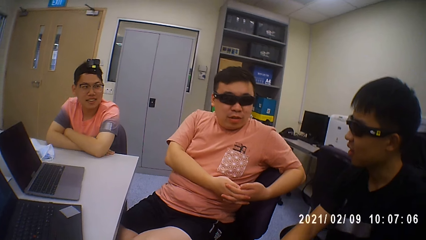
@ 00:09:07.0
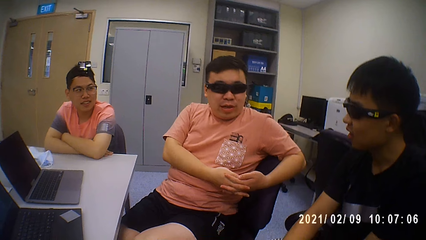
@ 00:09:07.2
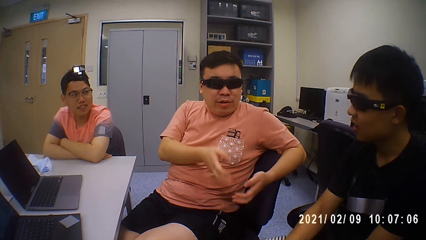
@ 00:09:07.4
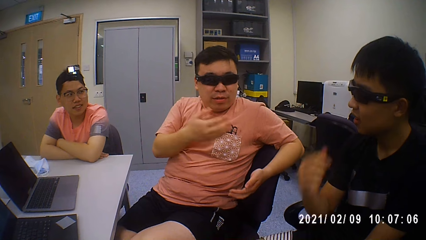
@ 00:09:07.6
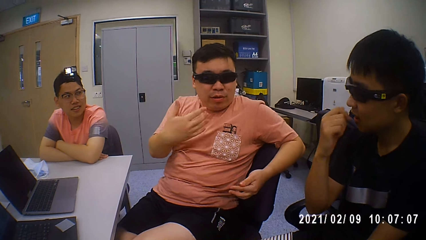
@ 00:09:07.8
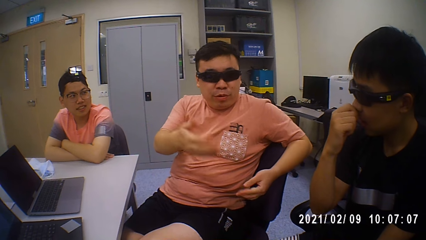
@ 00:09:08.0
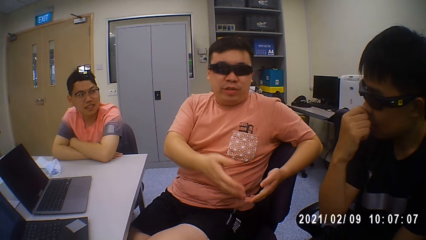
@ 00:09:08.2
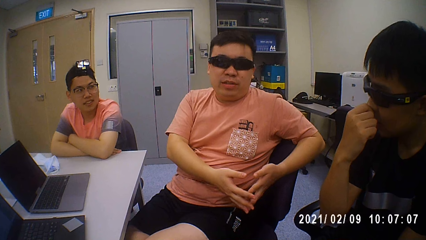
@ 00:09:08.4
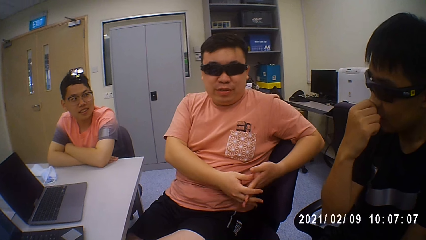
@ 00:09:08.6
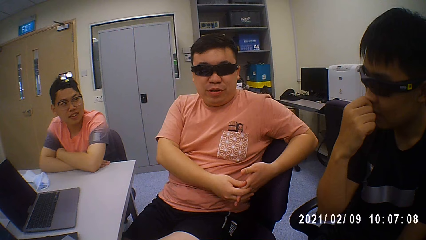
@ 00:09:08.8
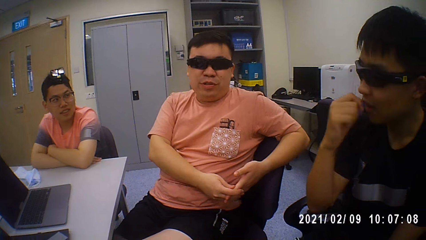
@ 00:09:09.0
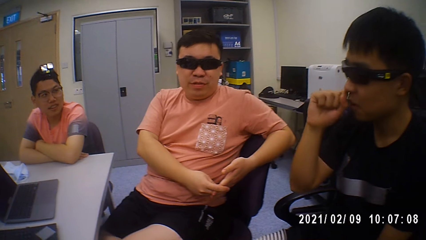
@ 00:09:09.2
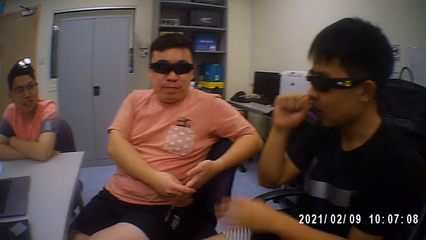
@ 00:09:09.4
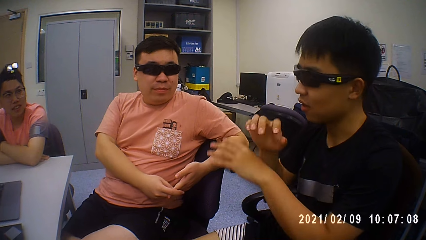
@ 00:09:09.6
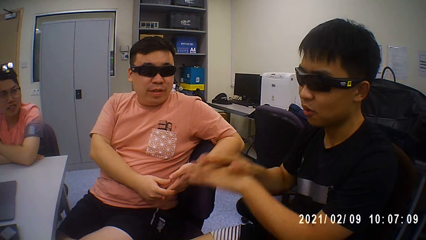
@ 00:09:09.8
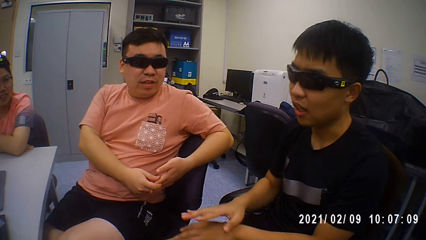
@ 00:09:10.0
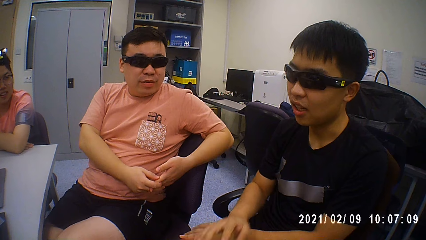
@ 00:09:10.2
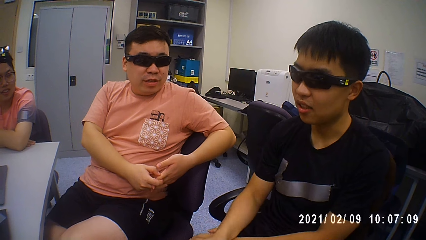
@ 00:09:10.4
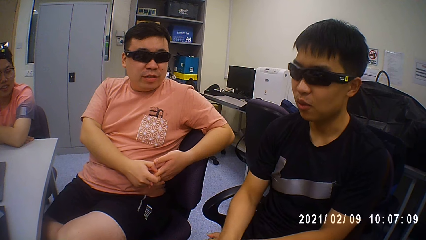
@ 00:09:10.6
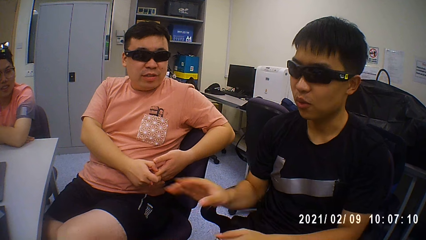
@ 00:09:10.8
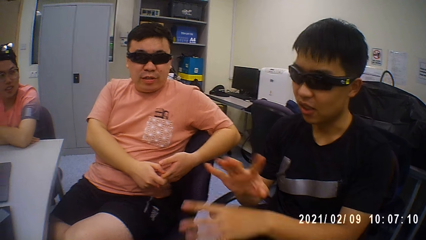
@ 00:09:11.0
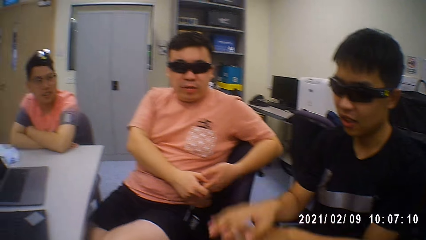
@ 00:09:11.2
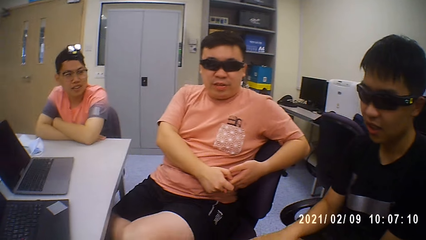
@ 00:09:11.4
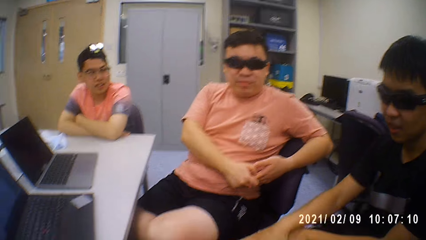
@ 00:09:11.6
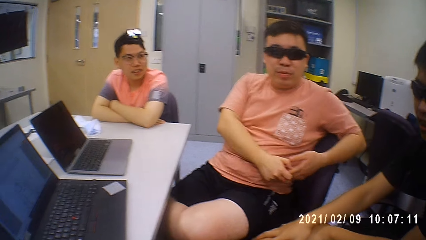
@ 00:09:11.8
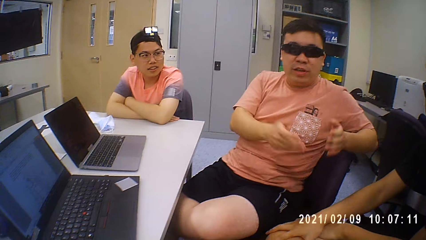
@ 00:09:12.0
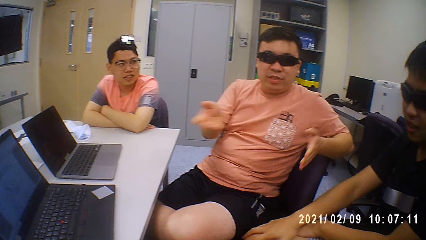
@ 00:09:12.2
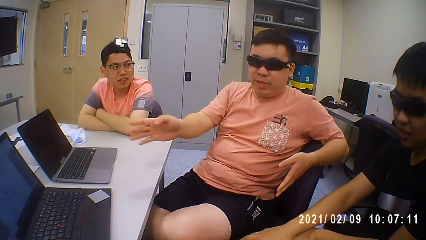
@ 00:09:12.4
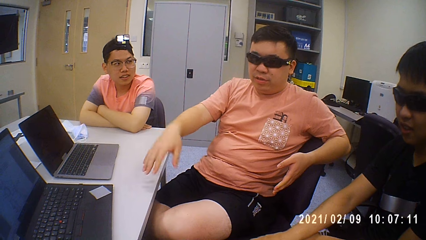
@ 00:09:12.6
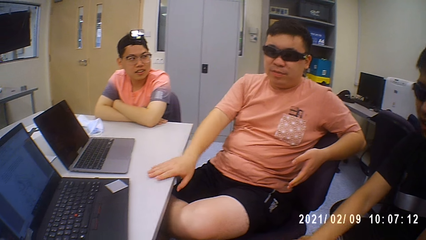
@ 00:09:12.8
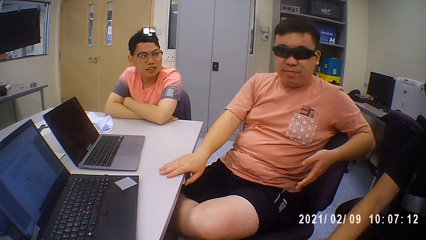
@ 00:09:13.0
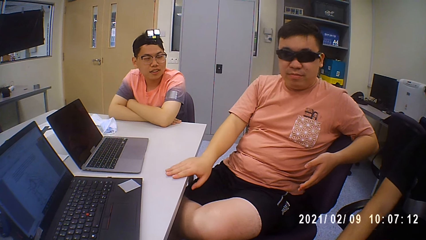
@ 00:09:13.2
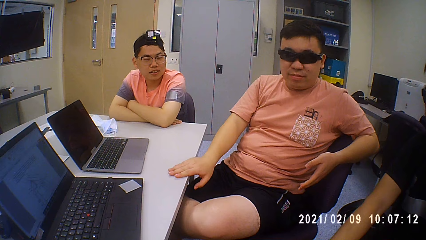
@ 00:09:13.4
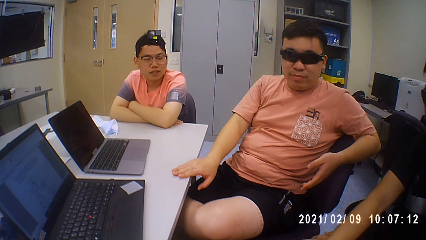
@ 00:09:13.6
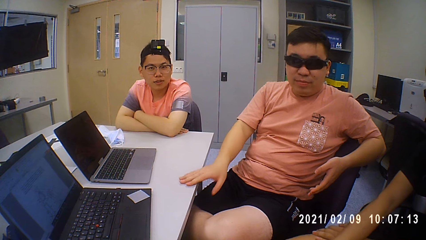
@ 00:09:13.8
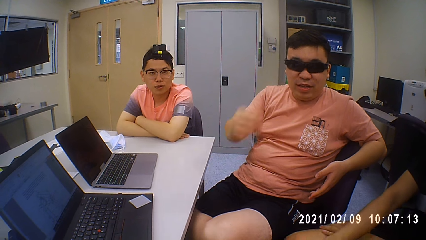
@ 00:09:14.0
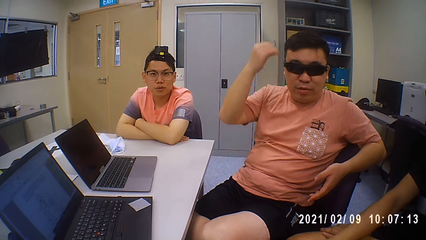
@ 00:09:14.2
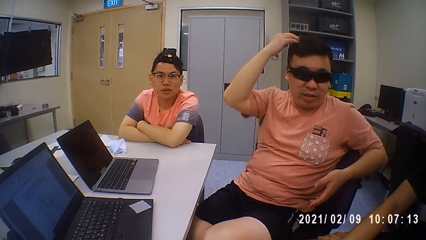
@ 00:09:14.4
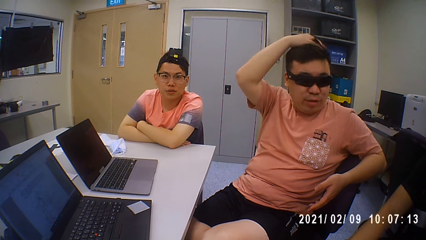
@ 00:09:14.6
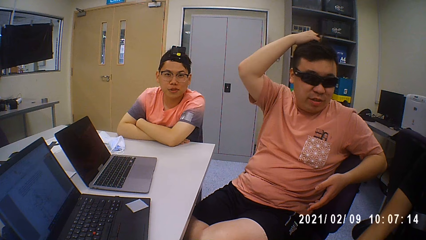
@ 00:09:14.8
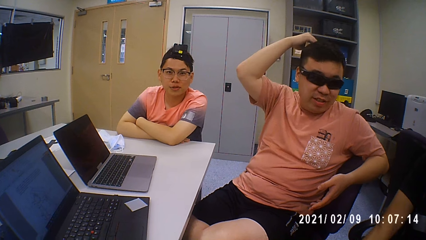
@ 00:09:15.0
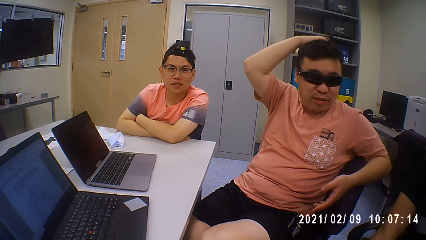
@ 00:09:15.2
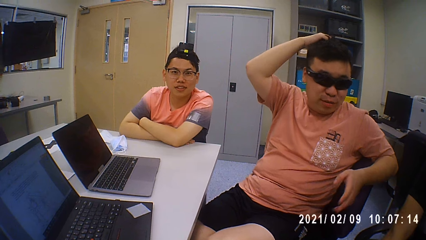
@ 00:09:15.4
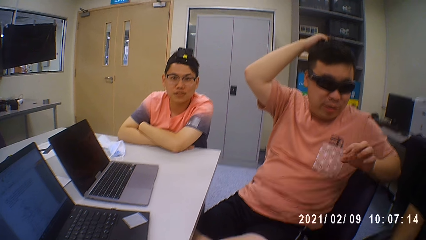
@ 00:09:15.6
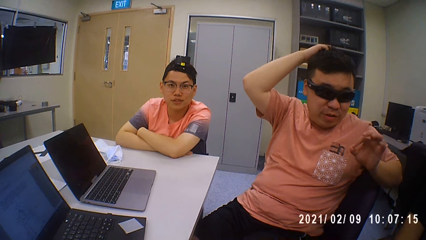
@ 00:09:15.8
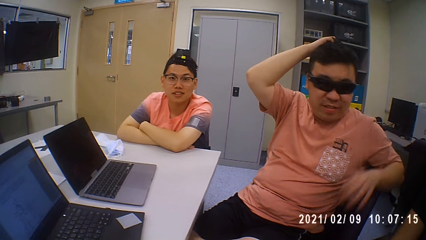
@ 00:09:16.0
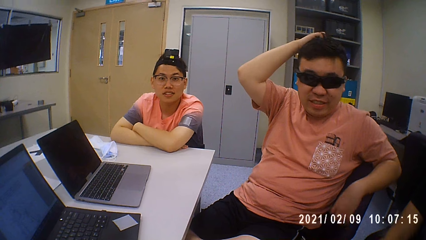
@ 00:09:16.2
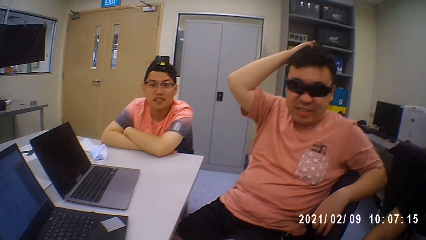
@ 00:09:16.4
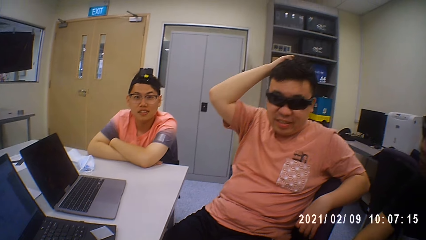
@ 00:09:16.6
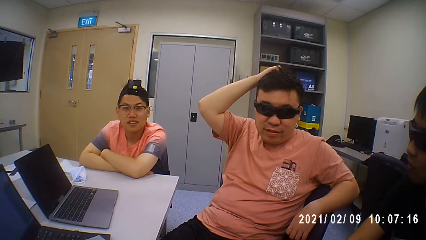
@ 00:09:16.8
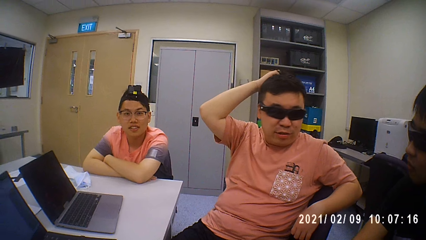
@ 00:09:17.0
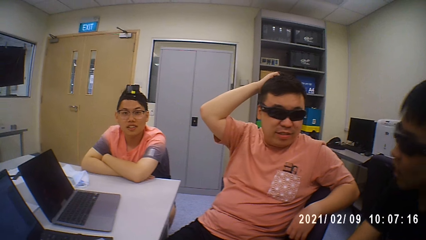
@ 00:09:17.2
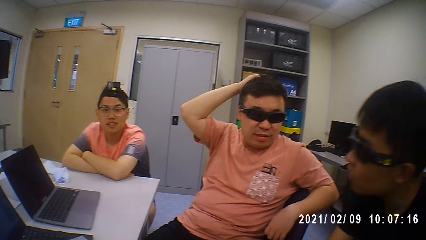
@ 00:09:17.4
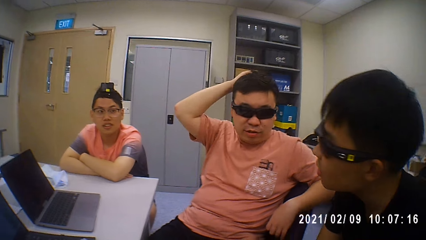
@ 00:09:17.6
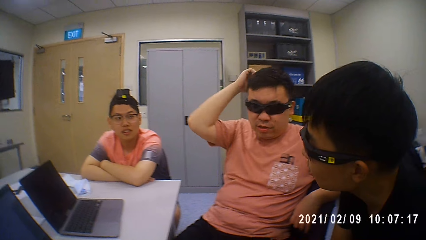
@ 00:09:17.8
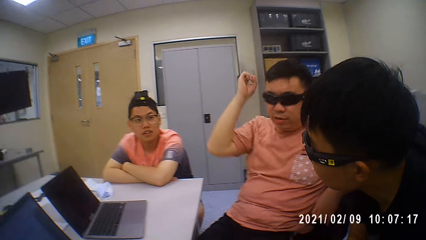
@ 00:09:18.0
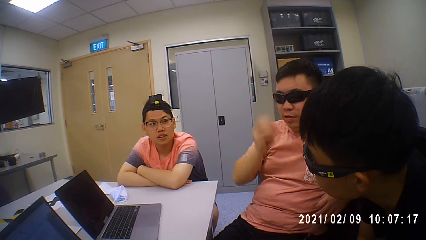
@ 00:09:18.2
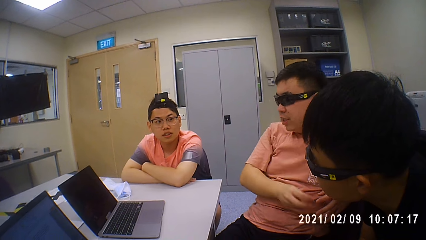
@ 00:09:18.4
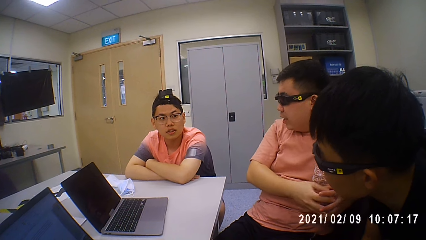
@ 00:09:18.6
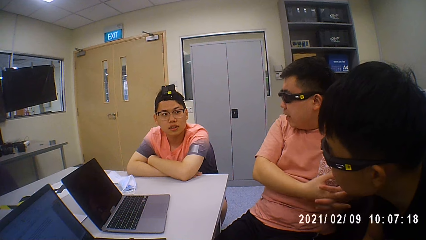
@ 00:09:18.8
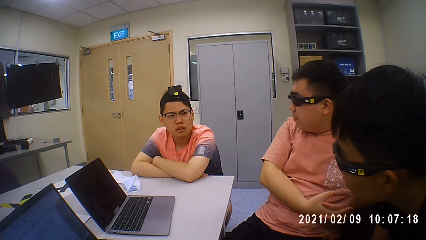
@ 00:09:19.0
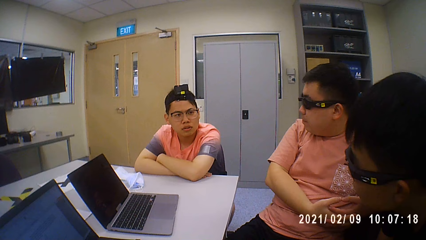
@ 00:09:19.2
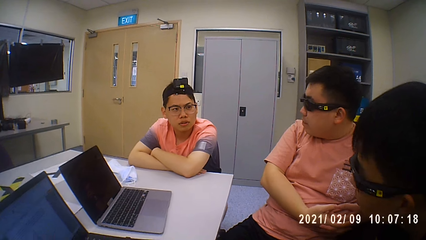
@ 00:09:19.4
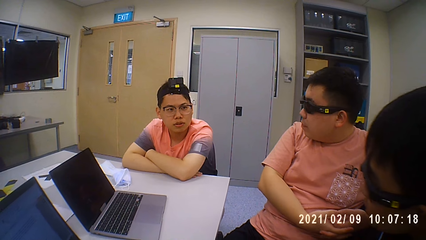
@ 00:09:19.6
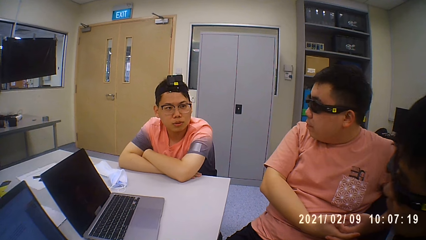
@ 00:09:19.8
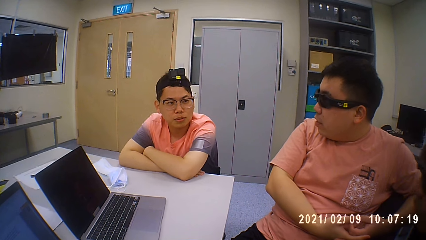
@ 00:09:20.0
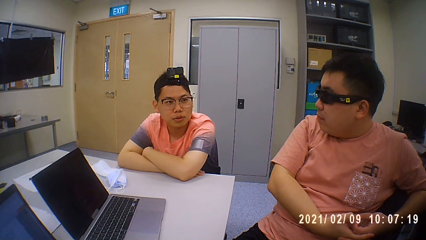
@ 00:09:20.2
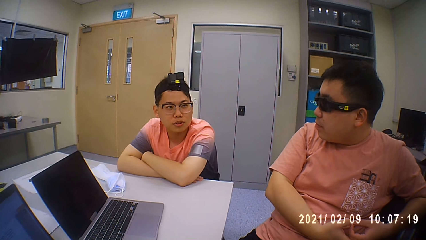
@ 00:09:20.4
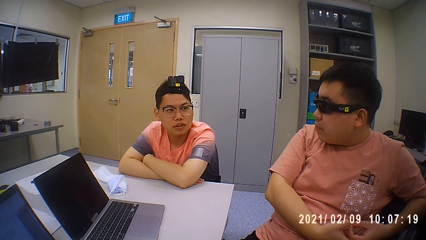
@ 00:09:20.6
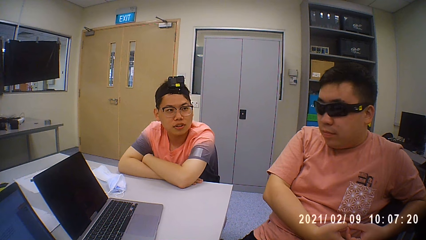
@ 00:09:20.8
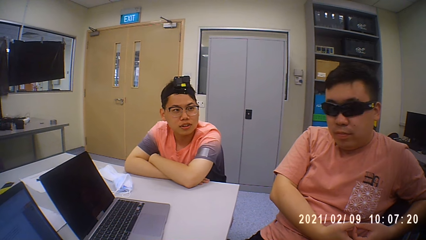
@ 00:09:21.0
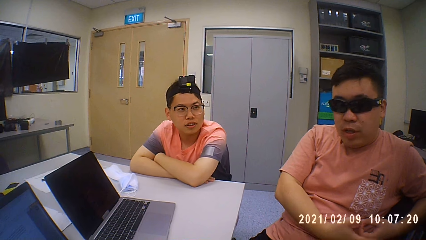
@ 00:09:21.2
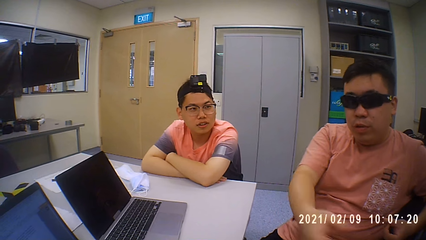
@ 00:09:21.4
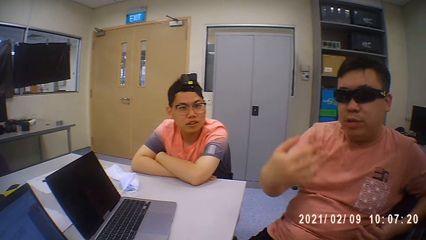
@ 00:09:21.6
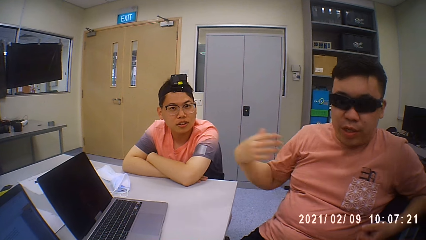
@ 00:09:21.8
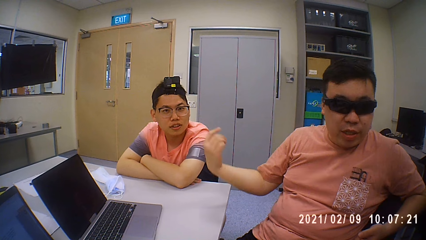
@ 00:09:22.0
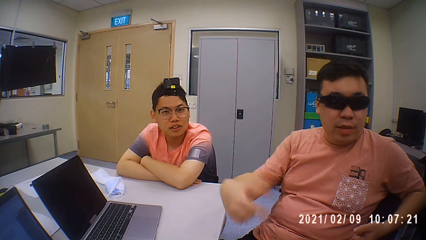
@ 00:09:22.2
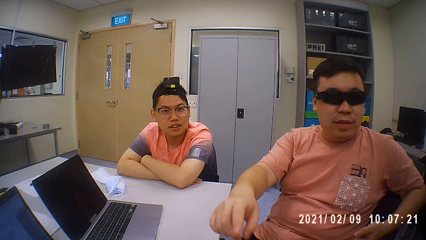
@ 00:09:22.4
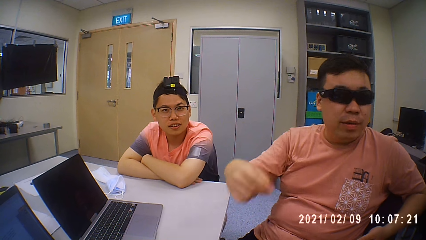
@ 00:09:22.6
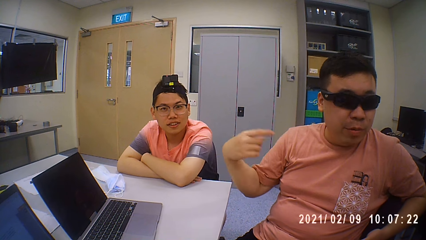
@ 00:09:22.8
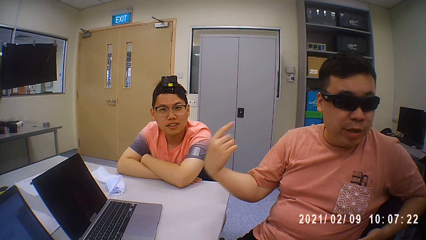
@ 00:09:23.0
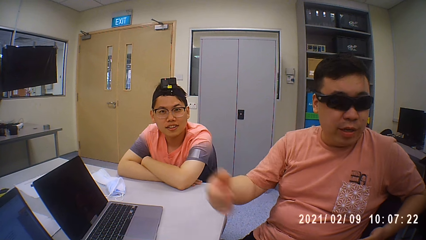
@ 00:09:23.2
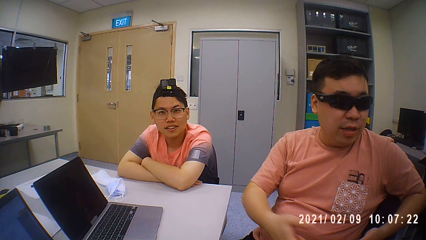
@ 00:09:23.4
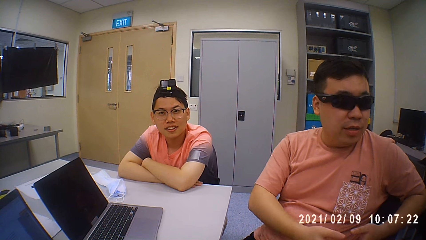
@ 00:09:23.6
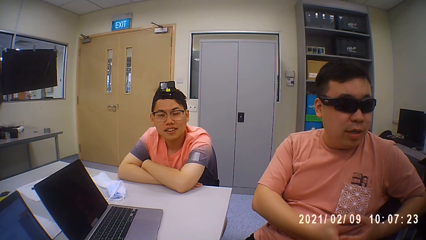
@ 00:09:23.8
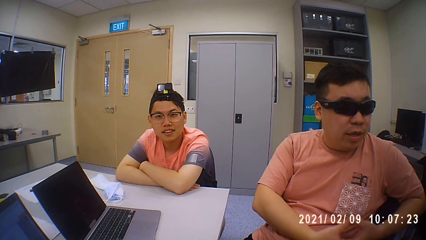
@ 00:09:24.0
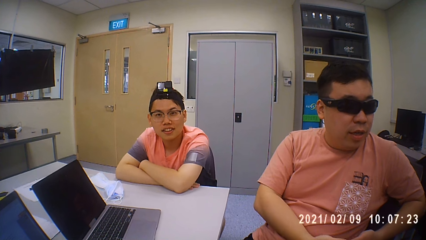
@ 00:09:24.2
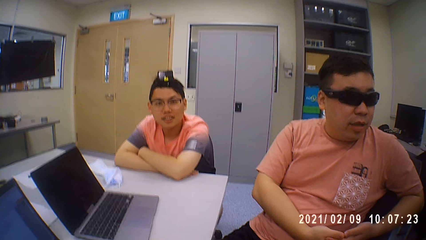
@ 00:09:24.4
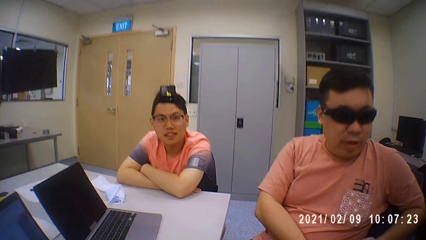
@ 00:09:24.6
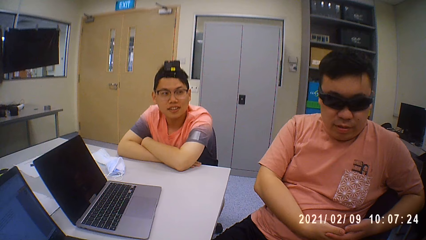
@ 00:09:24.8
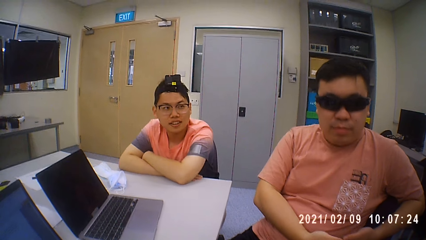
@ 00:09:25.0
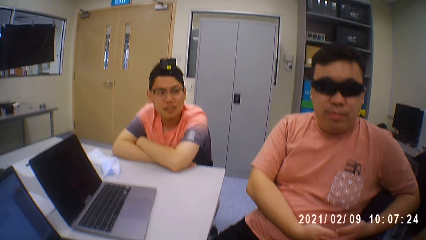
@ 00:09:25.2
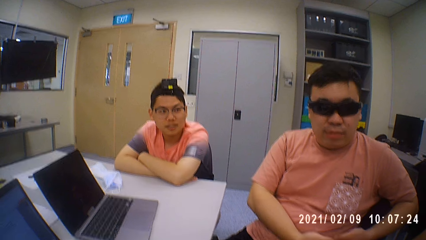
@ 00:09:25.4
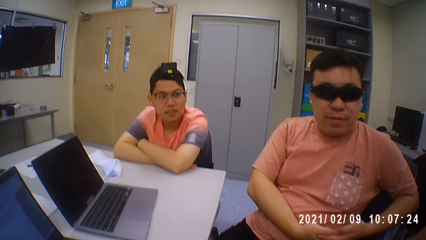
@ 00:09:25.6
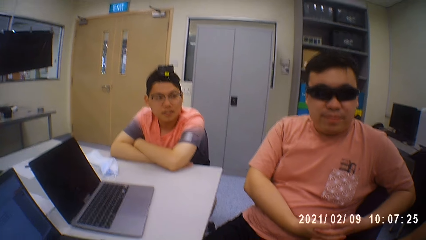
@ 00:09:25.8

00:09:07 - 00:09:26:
A person talks to another person. A man touches his nose with his right hand. The second person talks to a third person and the first person. The camera wearer puts the left hand on the head. The second person stares in the room. The camera wearer moves the left hand.
